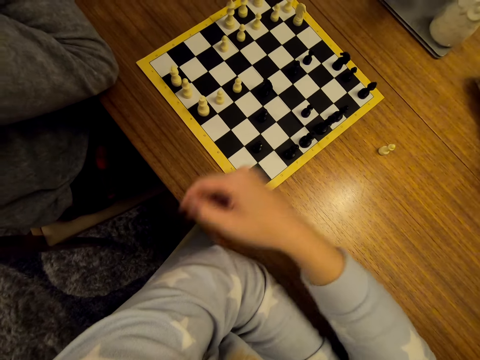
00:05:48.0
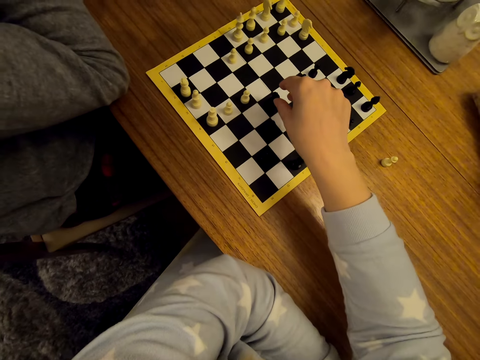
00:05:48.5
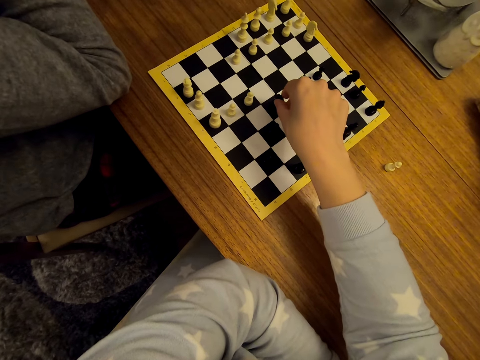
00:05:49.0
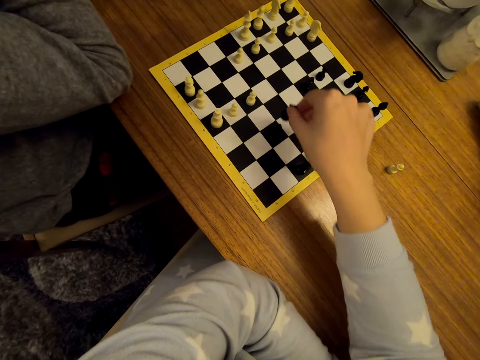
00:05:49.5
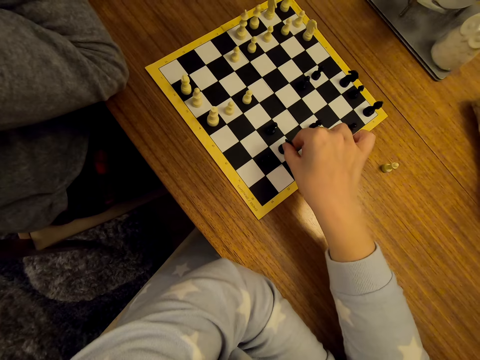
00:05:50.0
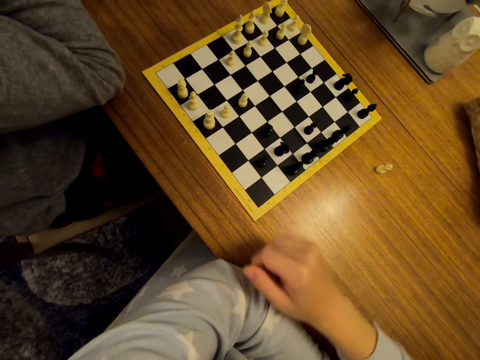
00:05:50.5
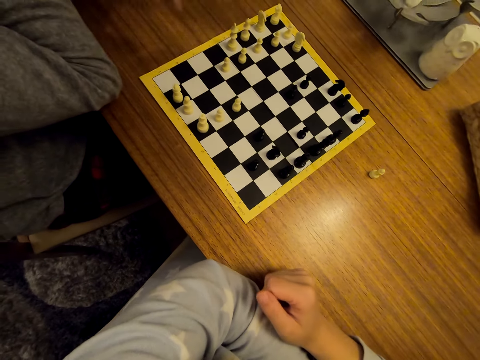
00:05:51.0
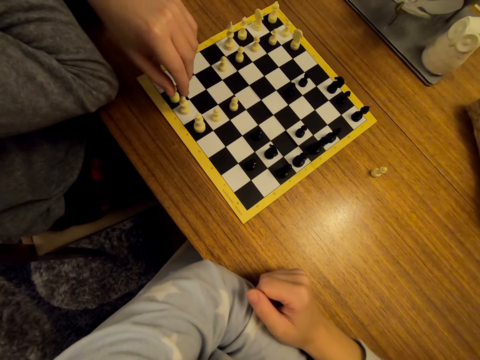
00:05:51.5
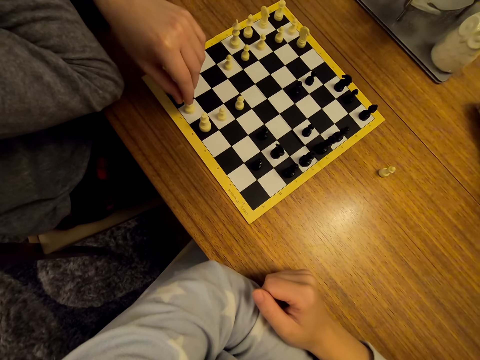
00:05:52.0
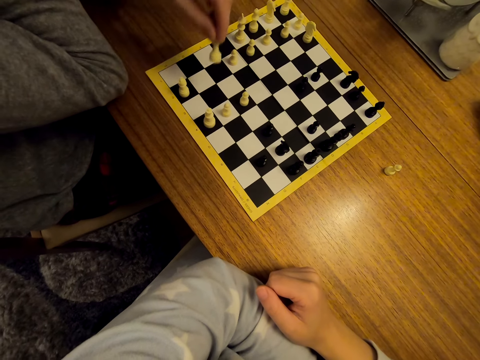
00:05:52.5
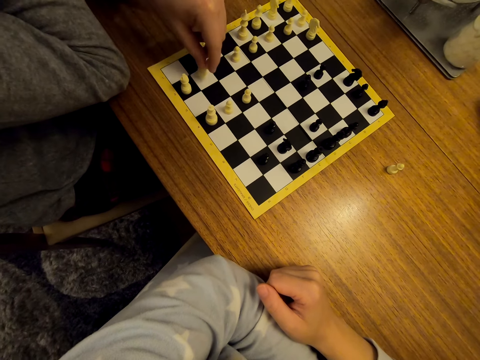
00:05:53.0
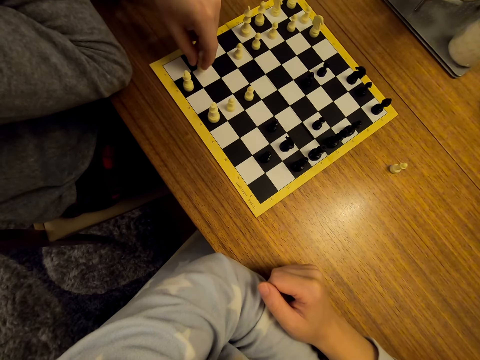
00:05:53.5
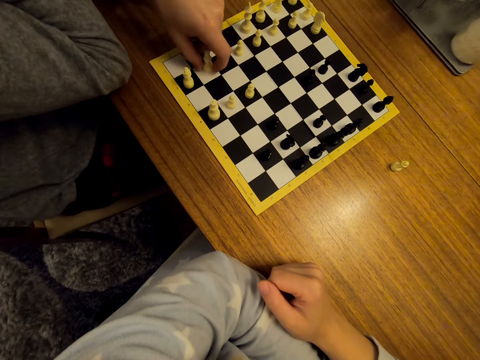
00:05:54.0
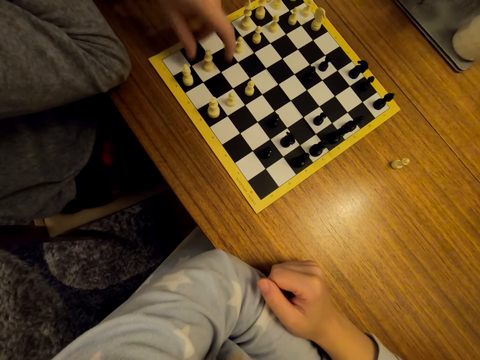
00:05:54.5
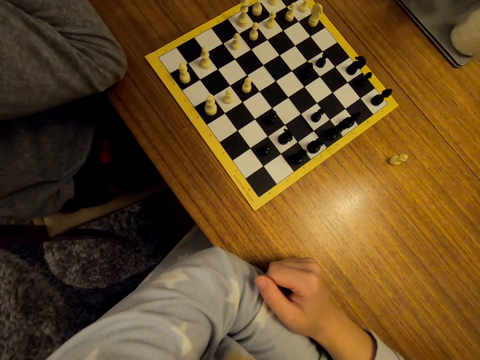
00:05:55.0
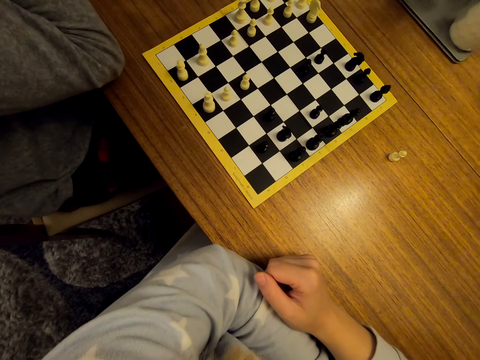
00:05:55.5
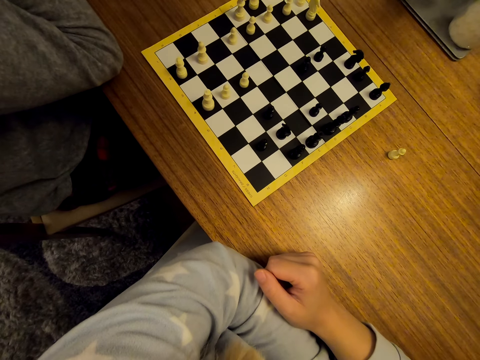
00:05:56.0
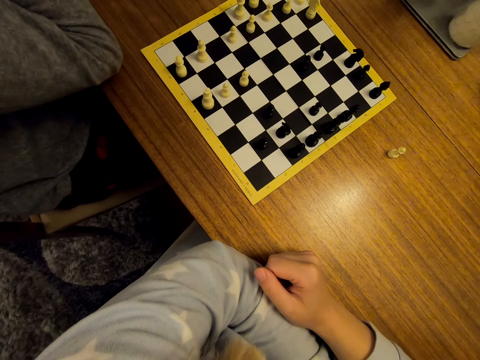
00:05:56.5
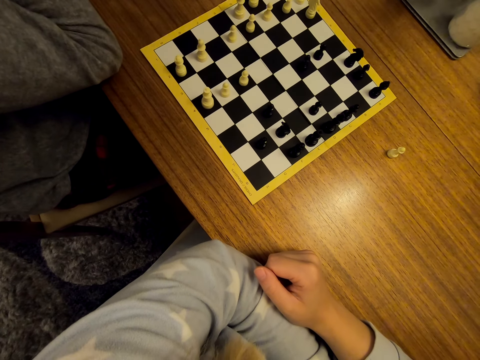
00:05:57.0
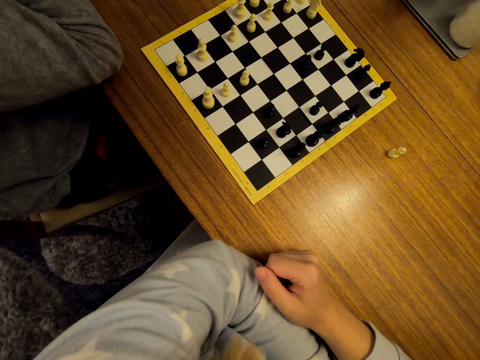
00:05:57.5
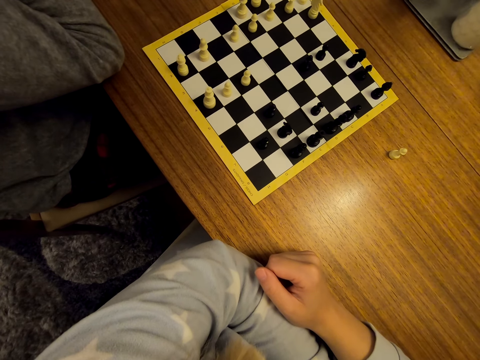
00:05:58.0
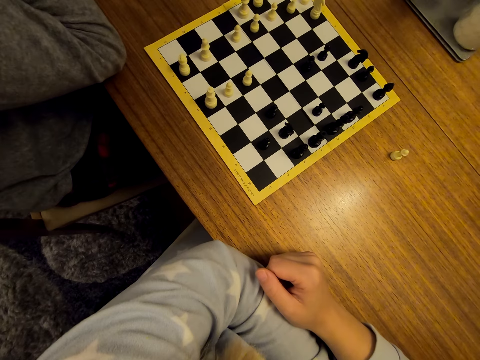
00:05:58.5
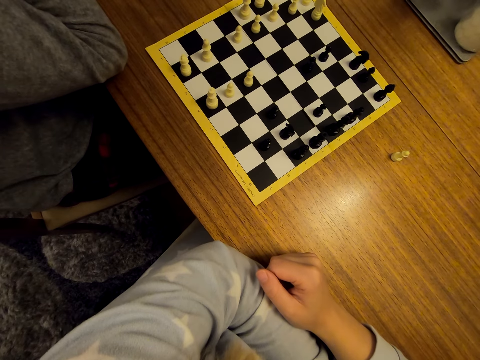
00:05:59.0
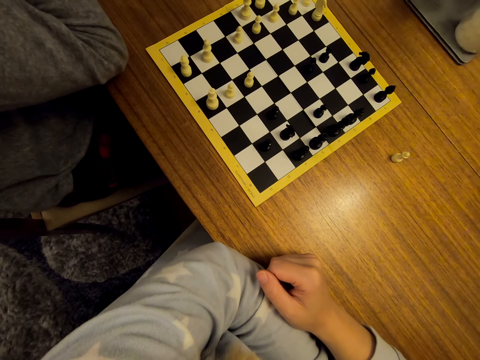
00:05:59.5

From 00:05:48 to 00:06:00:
The camera wearer moves the chess pieces. They hold the pawn and place the pawn on the chess board. A man moves the chess piece and holds the pawn. The man places the pawn on the chess board.

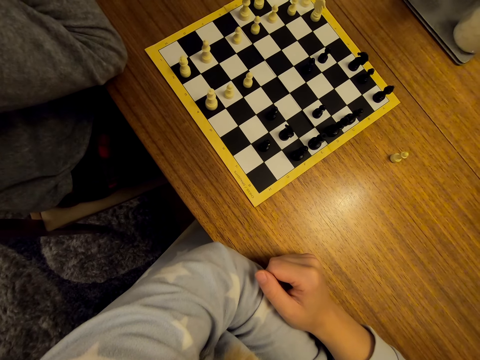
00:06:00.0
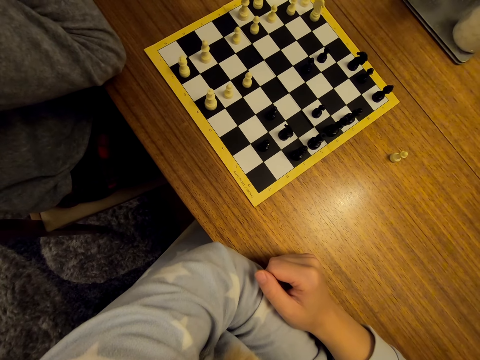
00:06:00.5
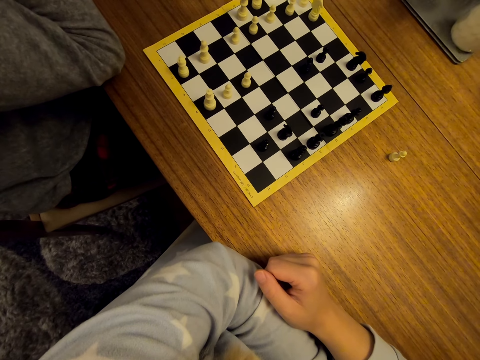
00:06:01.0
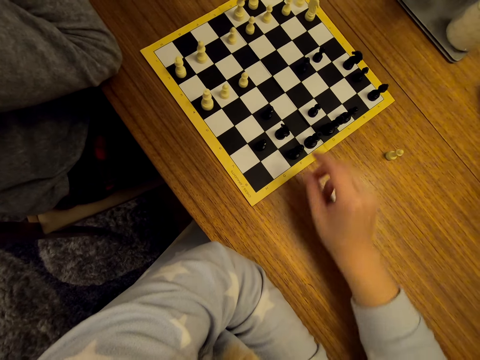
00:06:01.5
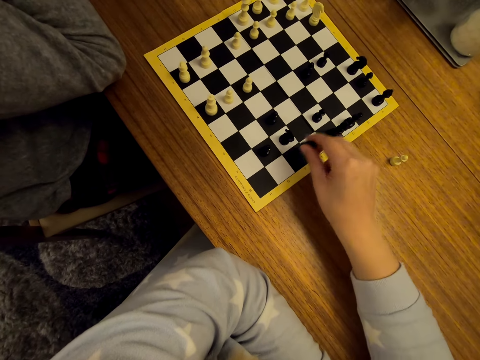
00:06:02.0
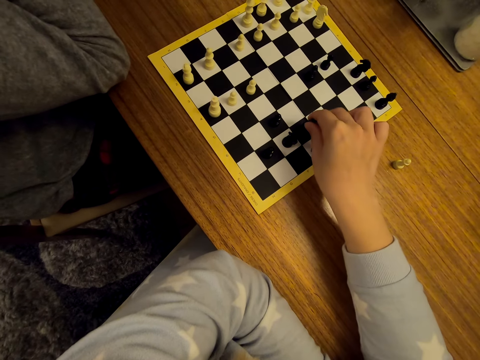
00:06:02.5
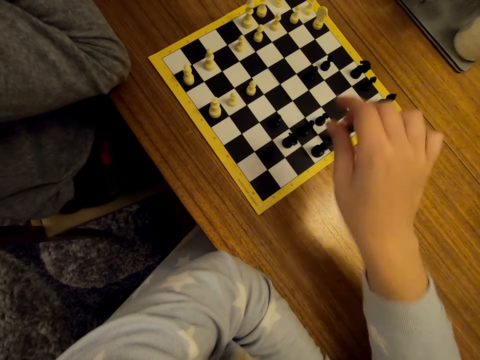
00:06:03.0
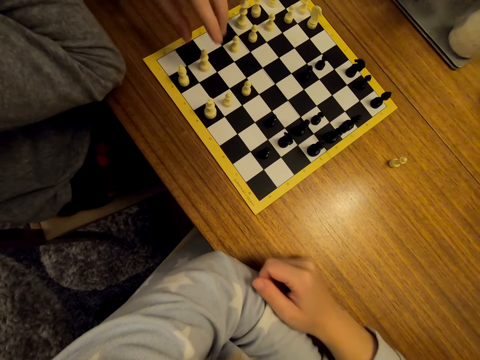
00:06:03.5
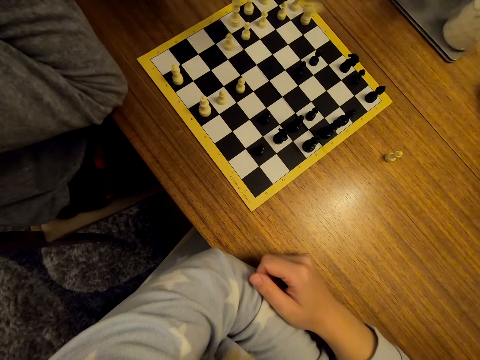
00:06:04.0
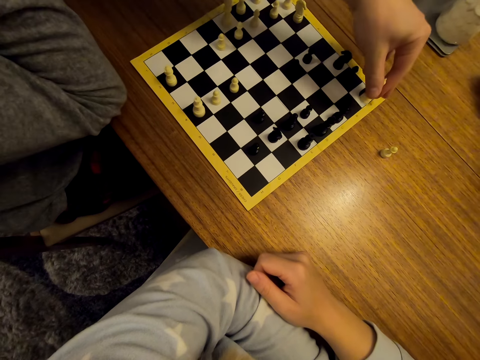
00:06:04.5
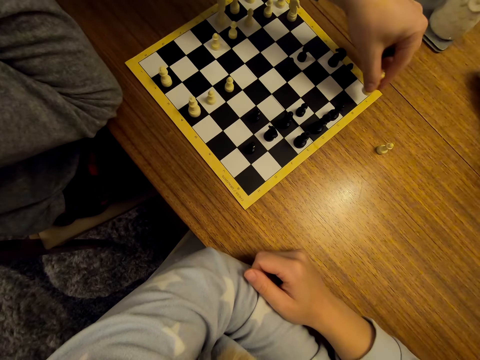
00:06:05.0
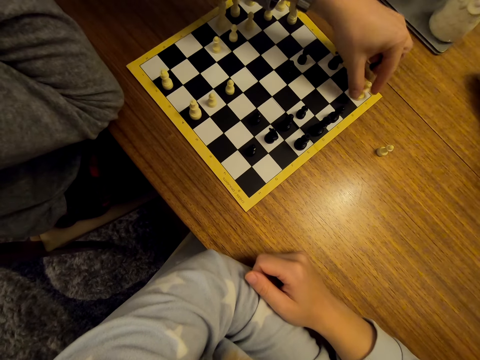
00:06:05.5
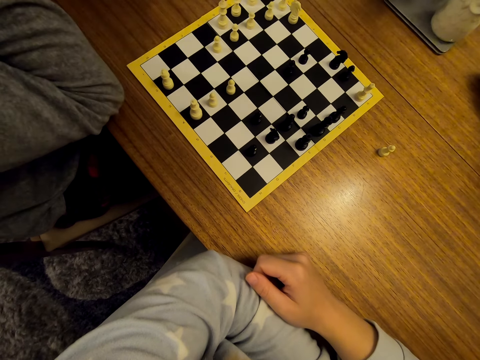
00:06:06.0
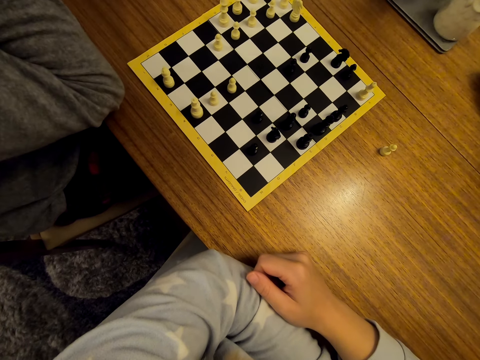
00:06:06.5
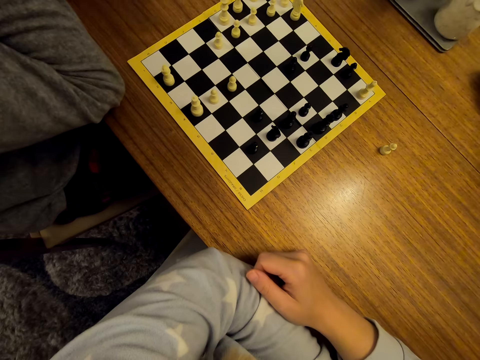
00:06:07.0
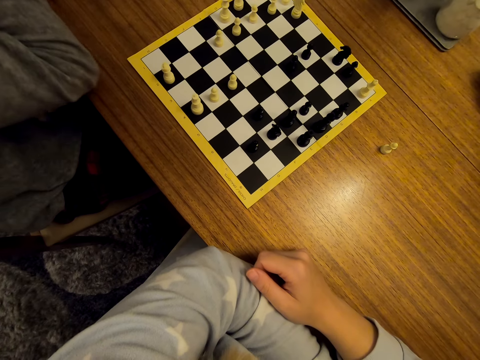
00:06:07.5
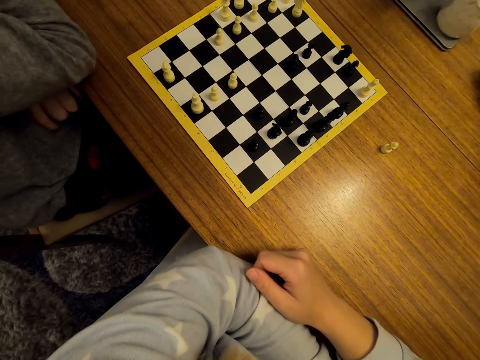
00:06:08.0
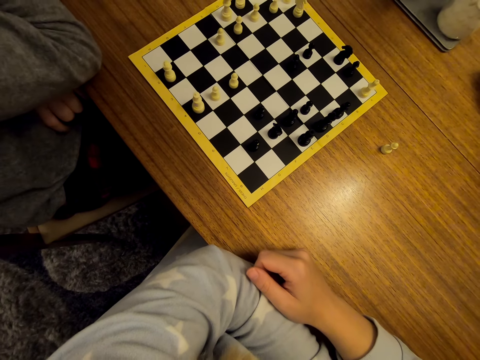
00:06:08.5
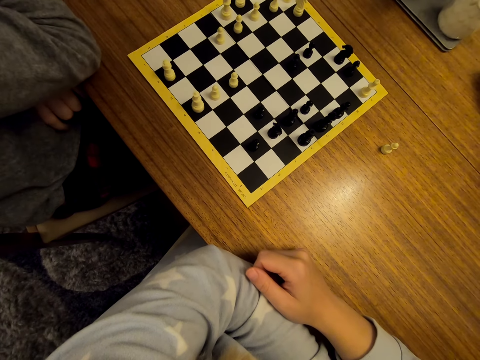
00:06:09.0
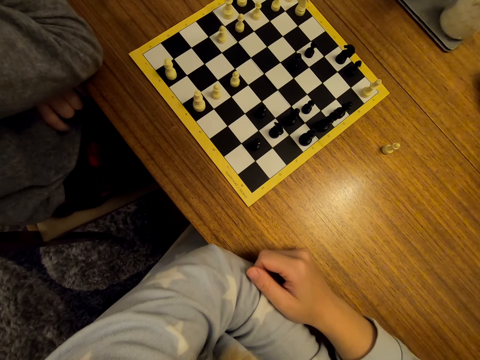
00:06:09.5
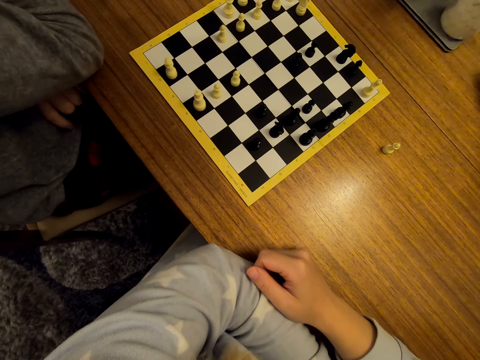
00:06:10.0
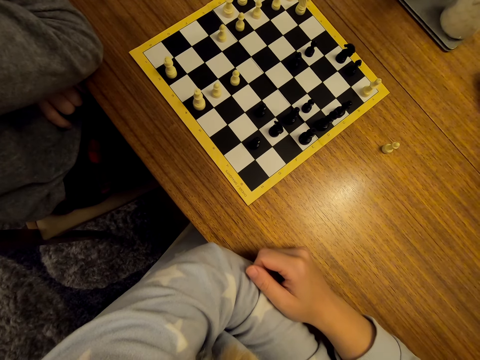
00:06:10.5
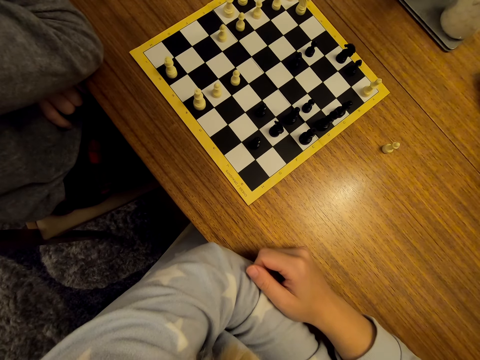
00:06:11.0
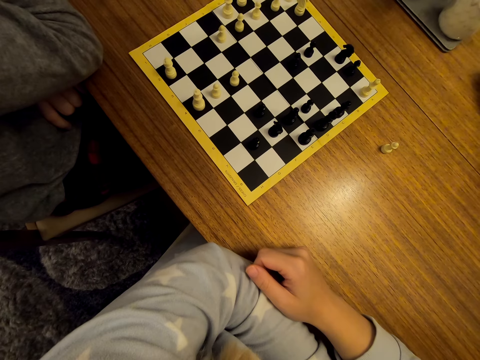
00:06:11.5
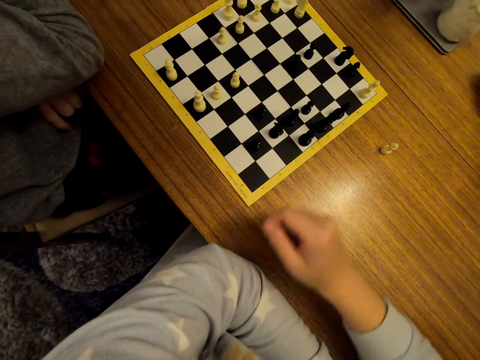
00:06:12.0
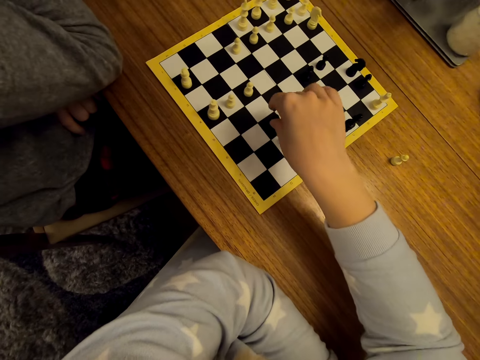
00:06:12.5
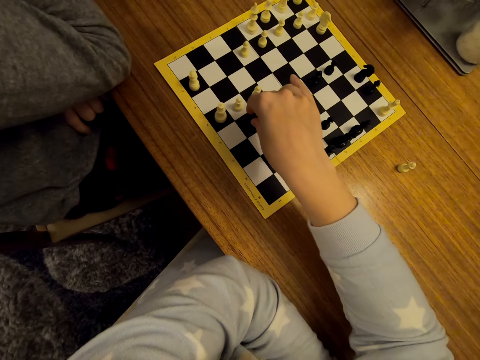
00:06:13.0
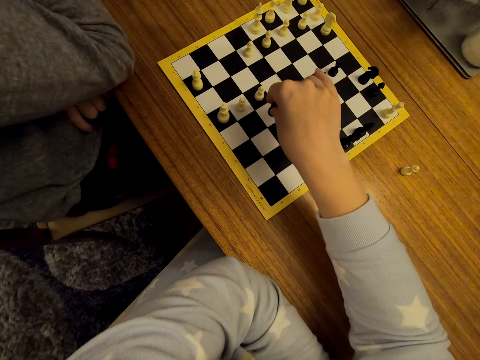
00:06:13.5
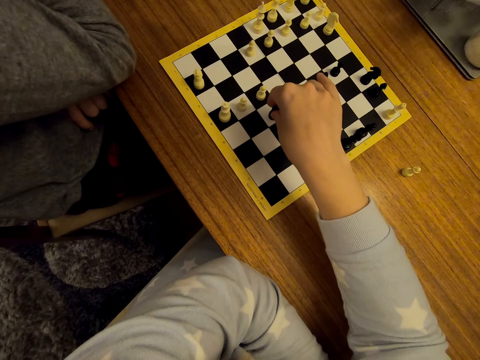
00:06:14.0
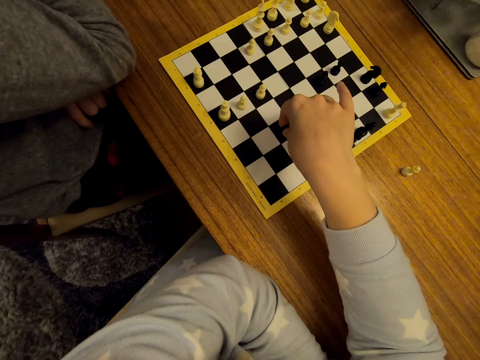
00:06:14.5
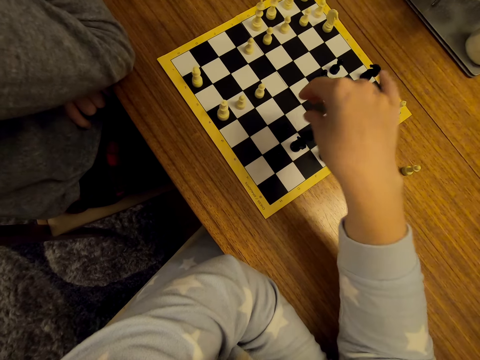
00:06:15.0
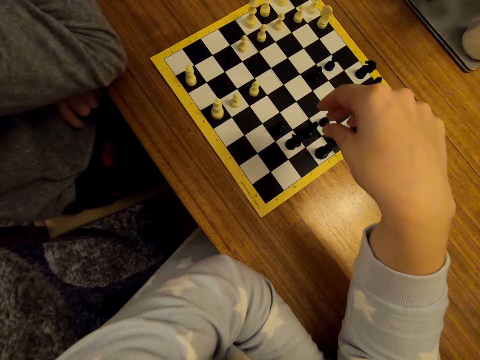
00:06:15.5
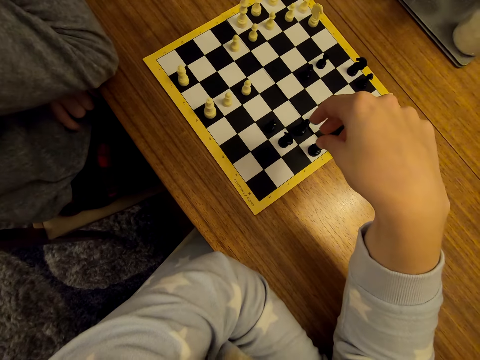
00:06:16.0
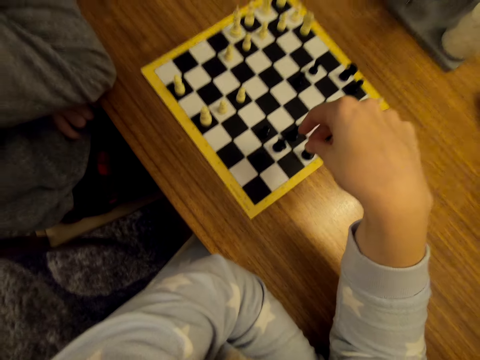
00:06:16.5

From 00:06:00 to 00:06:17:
The camera wearer holds the pawn. They move the chess pieces. They place the pawn on the chess board. A man holds the pawn, moves the chess piece and puts the pawn on the chess board. The camera wearer holds the pawn. They move the chess pieces. They put the pawn on the chess board. The man interacts with the camera wearer.
